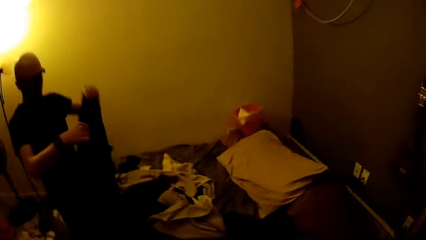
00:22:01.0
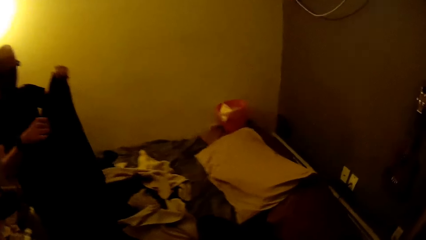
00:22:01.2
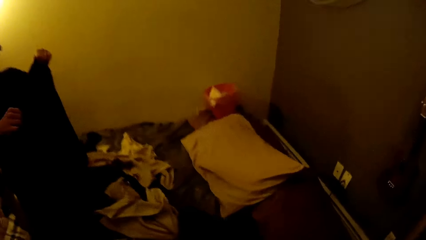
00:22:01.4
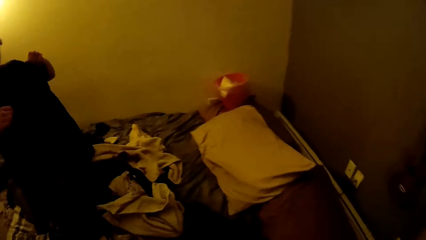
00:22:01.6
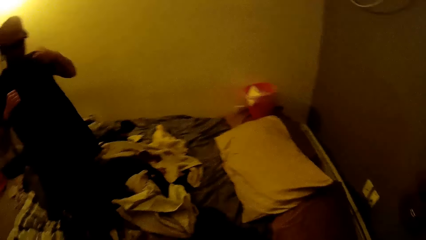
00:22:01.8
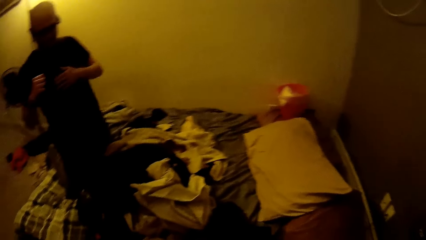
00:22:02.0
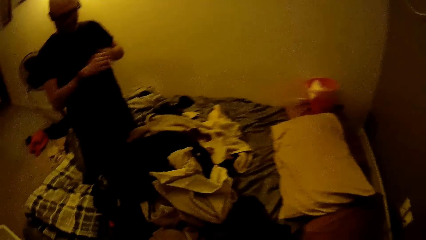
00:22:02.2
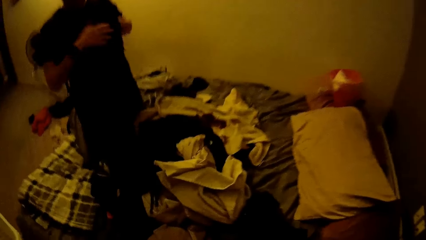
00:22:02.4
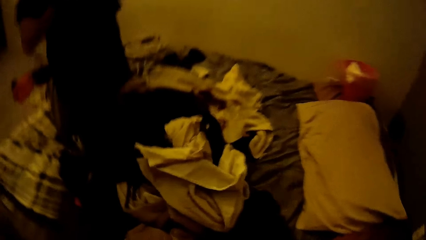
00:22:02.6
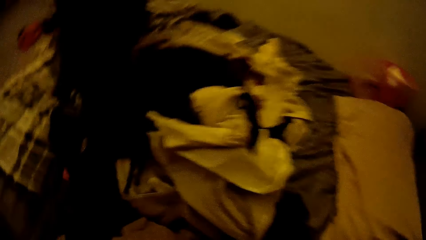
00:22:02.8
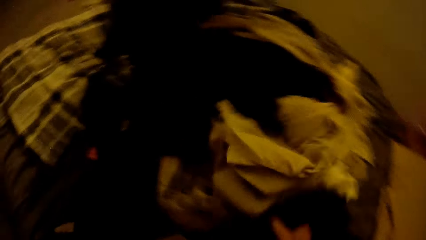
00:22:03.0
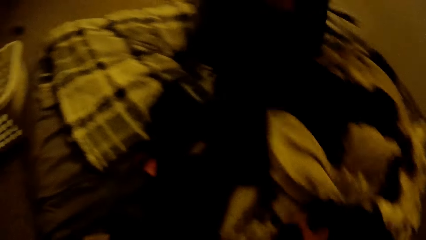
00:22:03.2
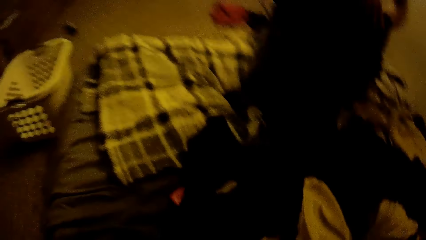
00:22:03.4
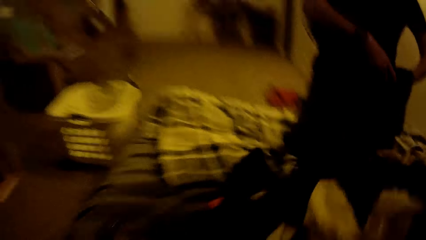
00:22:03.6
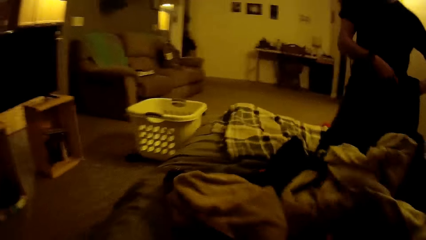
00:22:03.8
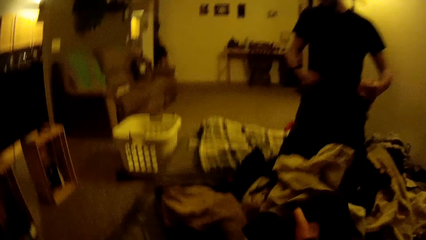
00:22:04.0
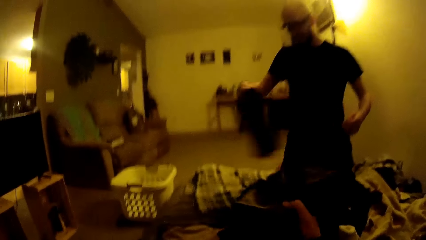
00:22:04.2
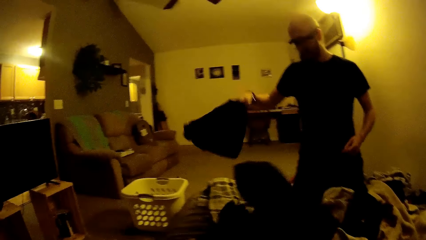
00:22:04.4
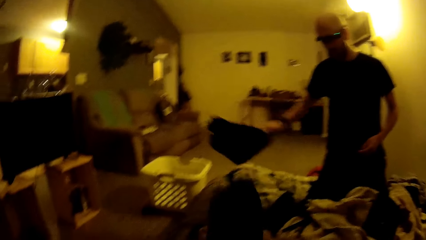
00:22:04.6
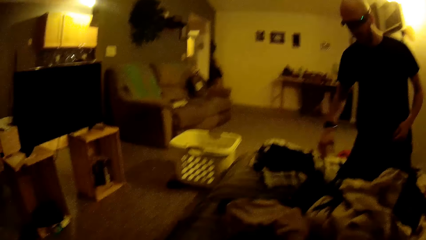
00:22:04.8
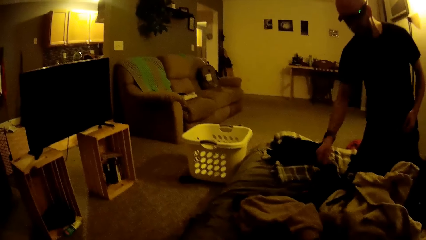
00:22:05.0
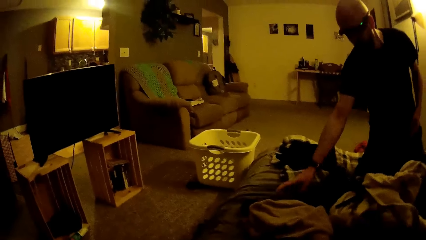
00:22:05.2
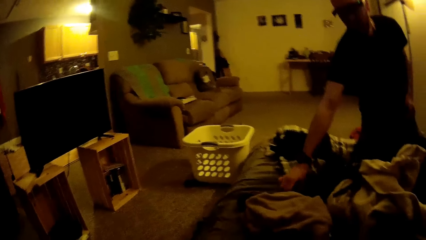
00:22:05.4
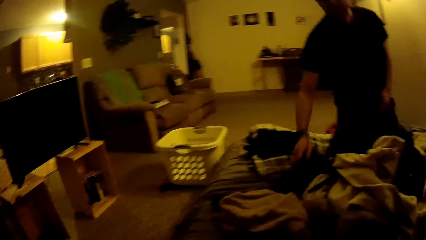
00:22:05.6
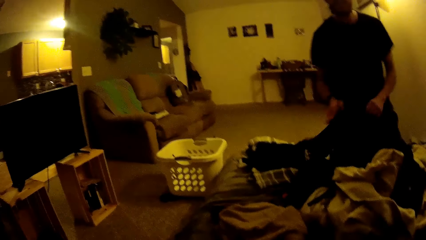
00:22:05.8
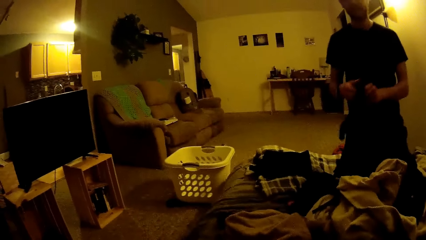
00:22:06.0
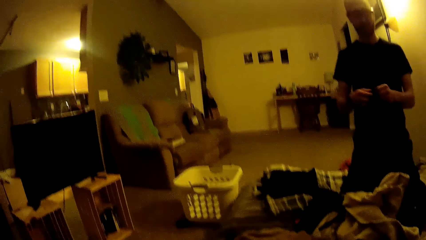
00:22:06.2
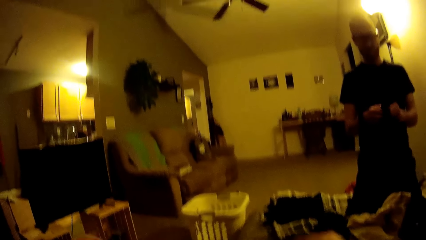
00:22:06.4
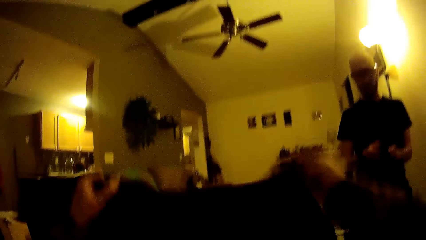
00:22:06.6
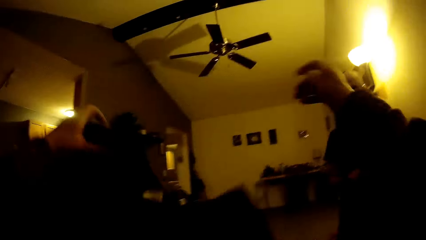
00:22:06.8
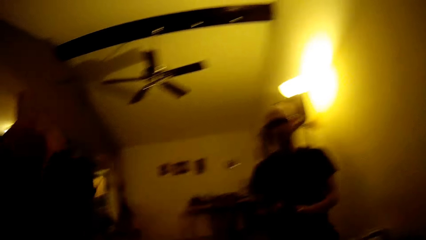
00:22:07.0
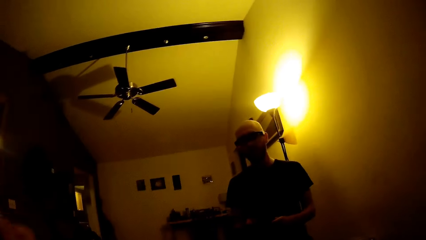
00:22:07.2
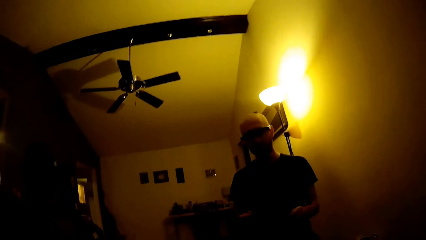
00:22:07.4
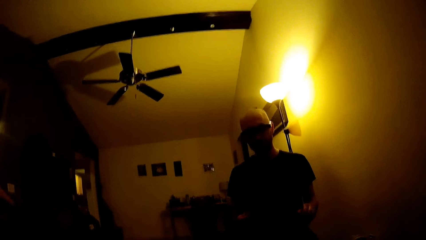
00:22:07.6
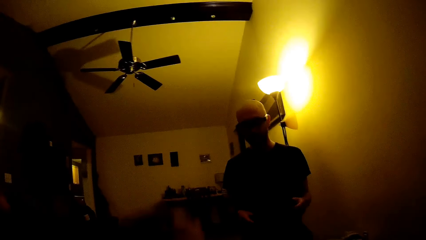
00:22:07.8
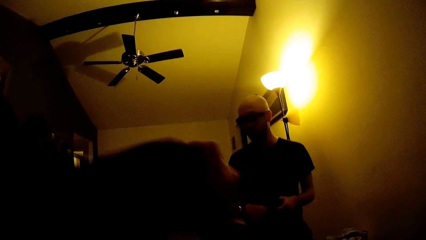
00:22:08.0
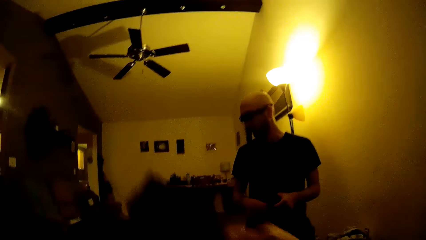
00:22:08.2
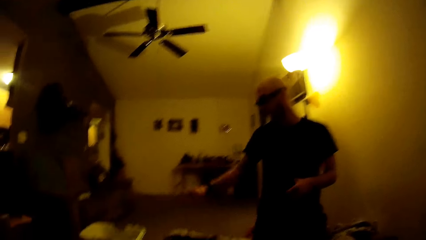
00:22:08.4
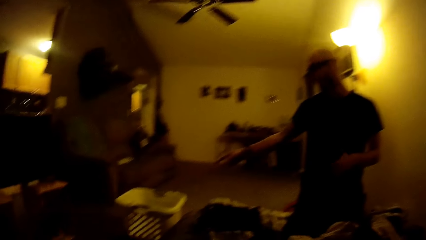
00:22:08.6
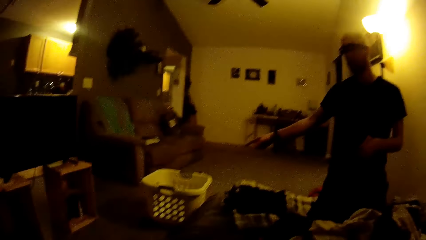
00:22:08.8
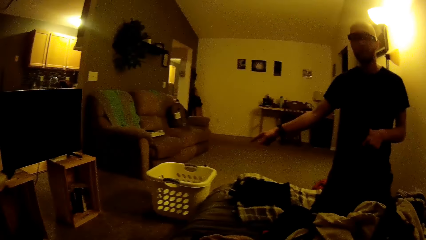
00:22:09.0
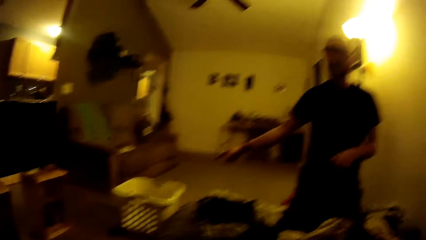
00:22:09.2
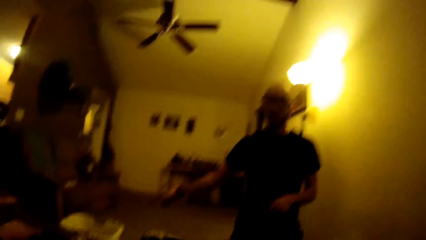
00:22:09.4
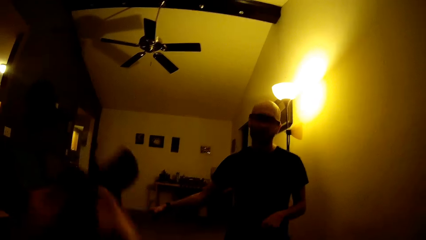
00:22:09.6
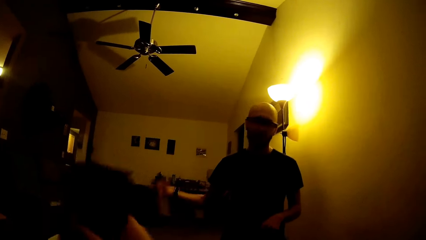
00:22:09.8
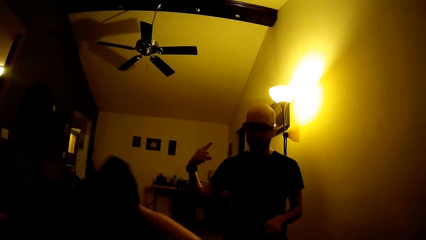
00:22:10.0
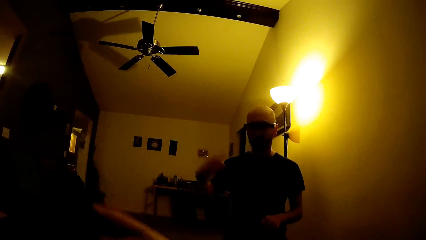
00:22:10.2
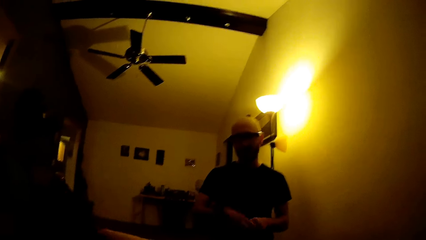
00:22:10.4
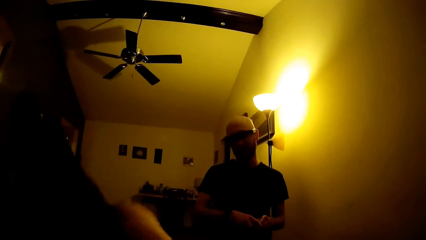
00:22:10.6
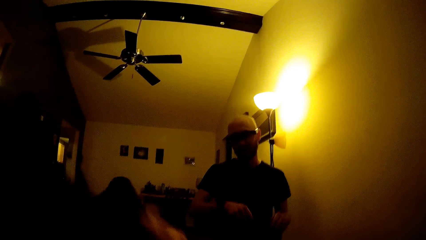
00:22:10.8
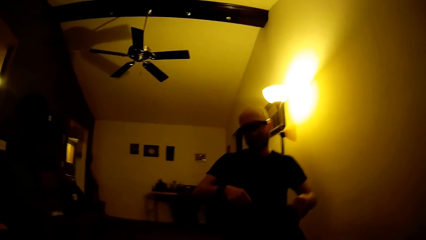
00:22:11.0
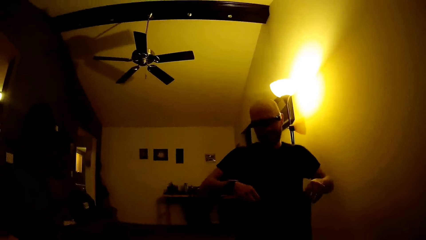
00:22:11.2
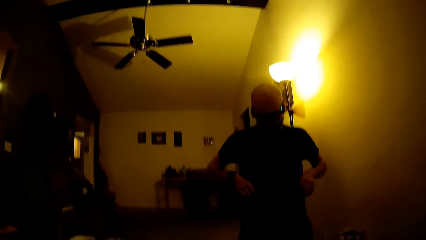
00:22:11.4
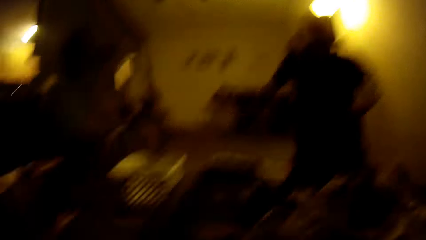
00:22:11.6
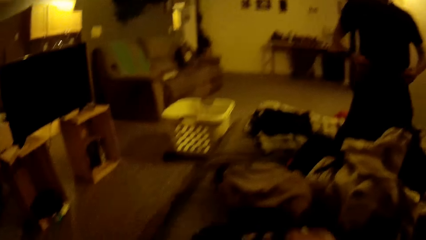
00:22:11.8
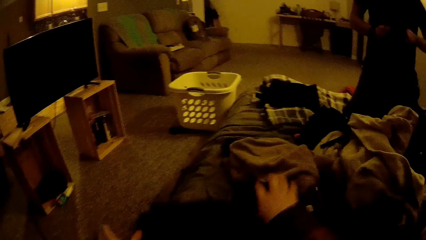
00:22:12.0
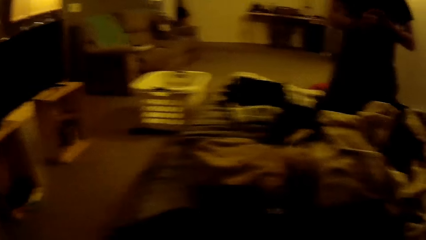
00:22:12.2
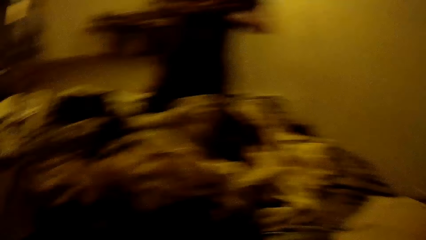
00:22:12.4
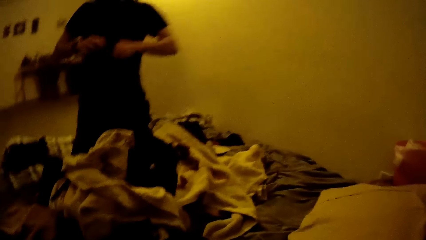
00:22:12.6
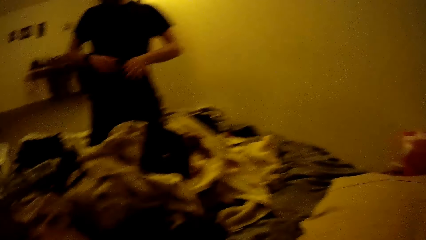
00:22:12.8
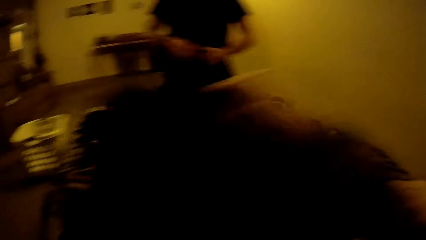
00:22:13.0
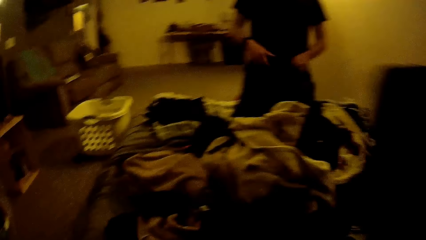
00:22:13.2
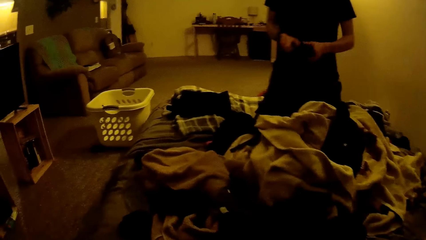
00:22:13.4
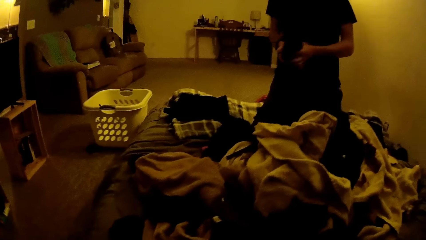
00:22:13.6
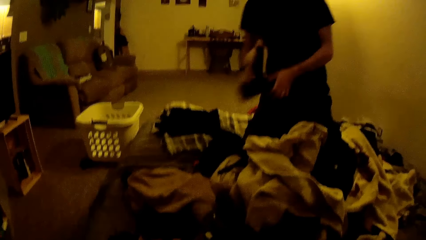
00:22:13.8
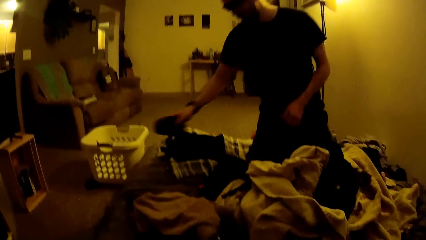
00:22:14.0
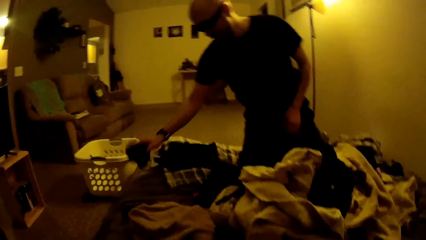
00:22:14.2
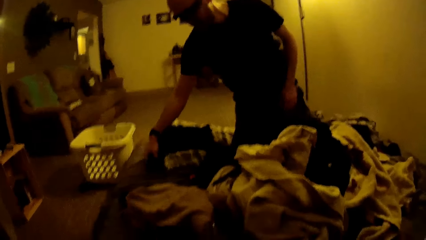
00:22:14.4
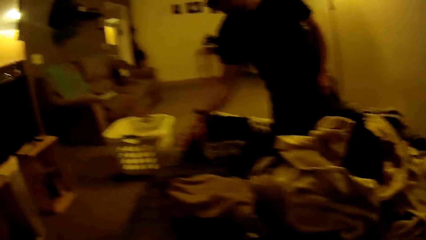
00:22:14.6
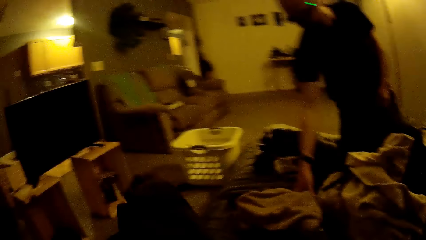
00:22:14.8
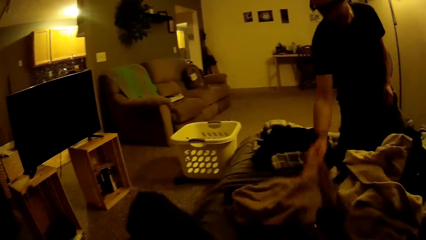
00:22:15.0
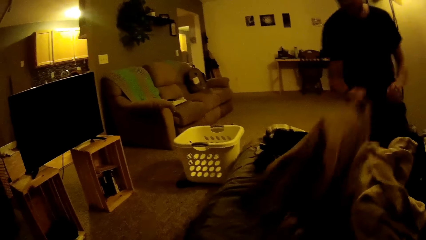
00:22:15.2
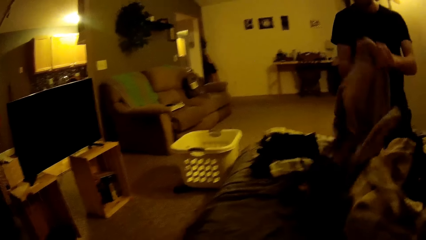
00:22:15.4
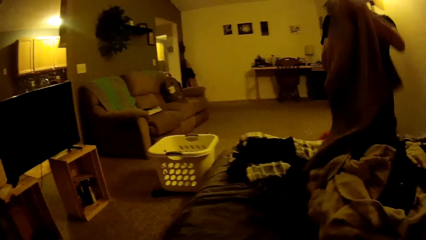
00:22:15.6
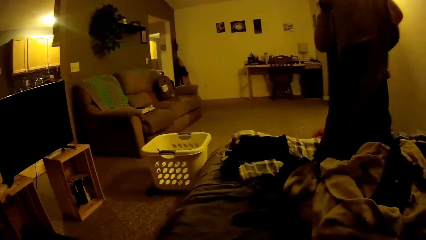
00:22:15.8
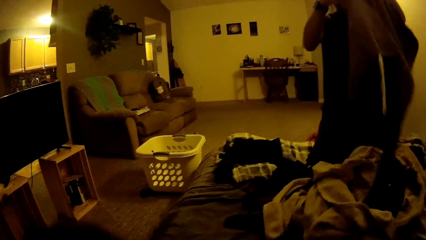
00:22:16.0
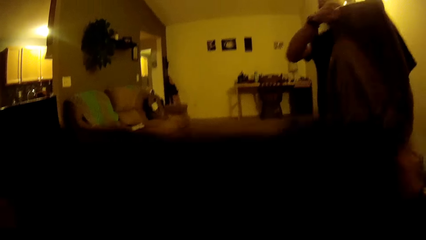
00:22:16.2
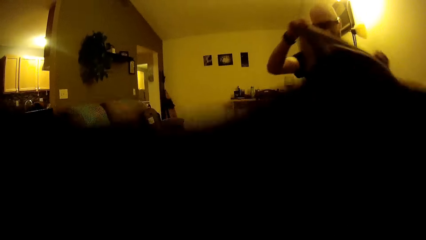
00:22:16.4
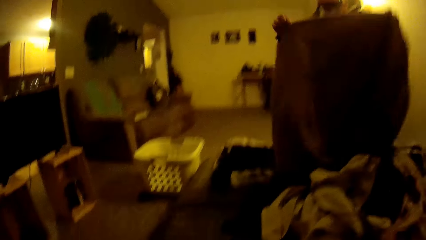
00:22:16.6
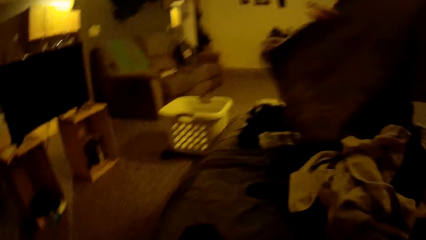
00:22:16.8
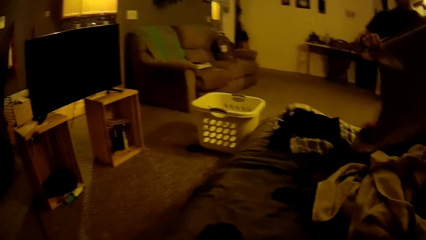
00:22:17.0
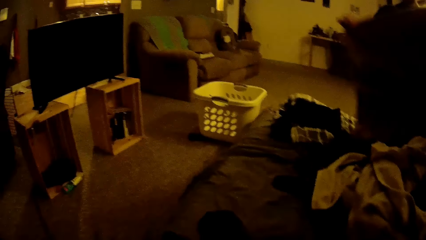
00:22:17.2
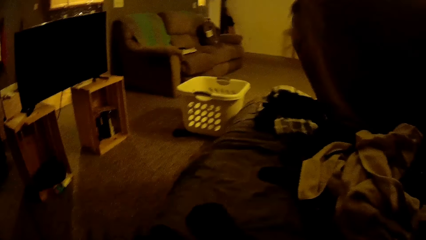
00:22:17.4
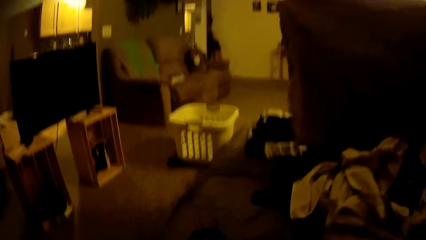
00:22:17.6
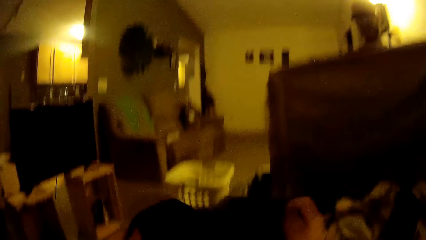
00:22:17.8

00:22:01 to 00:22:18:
The camera wearer moves the clothes on the bed and sits on the bed. She picks a cloth from the bed with her right hand. A man drops the cloth on the bed with his right hand. The man picks a cloth or pair of socks from the bed with his right hand. The camera wearer folds the t-shirt. The man folds the socks. The man folds the cloth with both hands. The camera wearer places the t-shirt on the bed. The man drops the cloth on the bed with his right hand. The camera wearer folds the cloth. The man picks a cloth or towel from the bed with his right hand.
